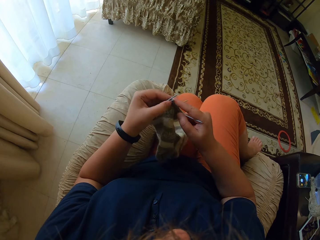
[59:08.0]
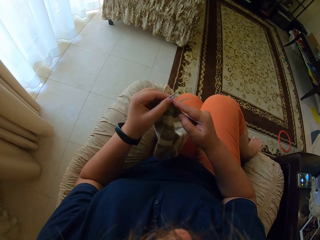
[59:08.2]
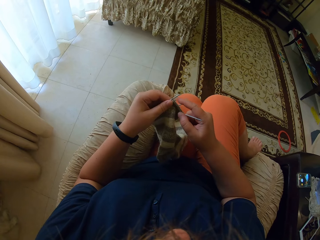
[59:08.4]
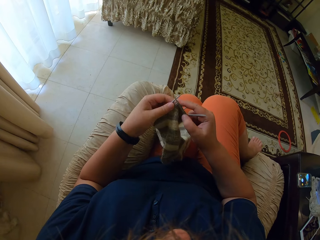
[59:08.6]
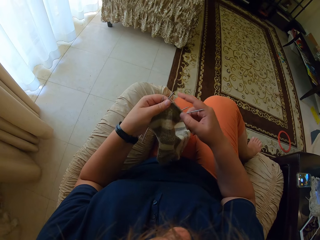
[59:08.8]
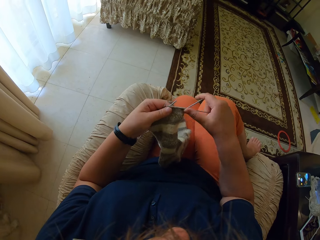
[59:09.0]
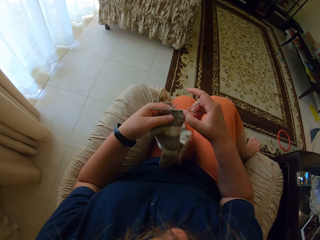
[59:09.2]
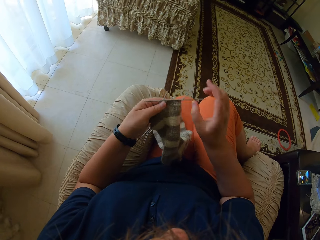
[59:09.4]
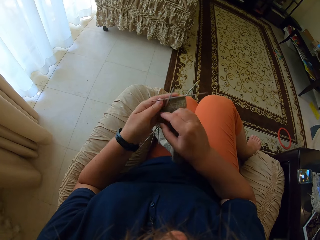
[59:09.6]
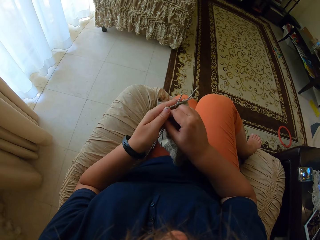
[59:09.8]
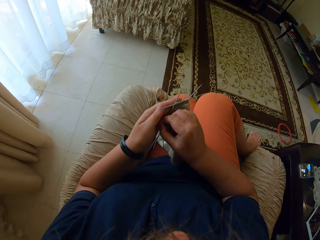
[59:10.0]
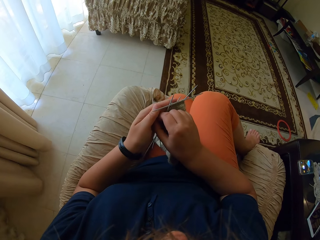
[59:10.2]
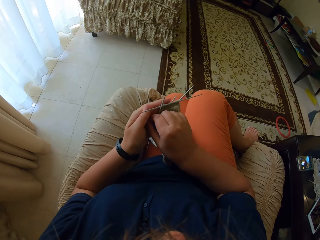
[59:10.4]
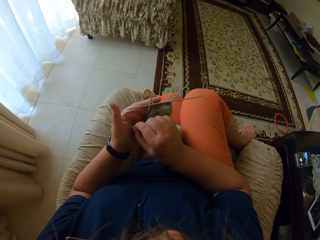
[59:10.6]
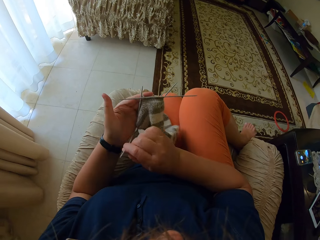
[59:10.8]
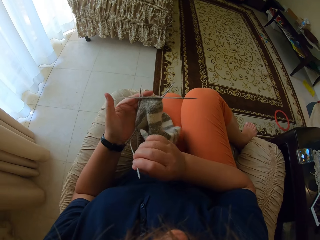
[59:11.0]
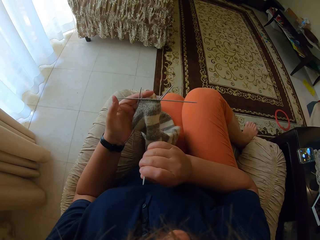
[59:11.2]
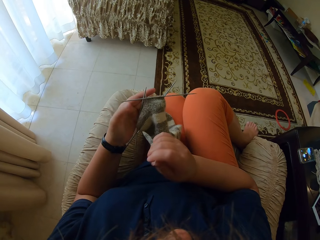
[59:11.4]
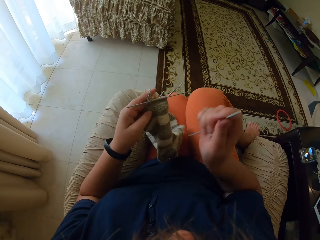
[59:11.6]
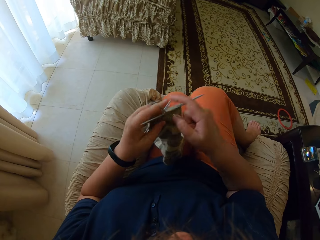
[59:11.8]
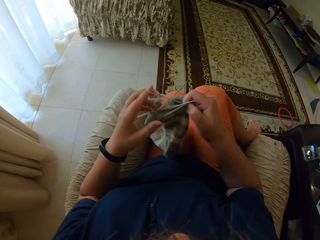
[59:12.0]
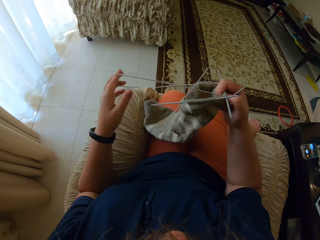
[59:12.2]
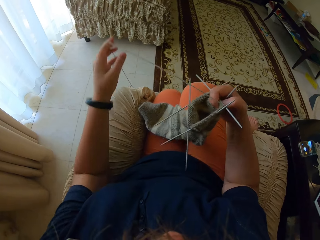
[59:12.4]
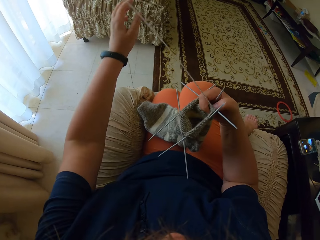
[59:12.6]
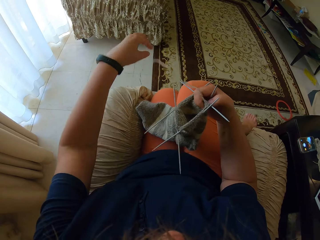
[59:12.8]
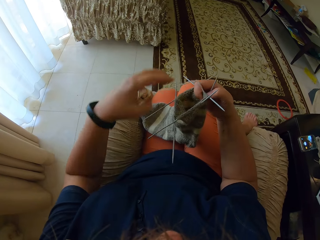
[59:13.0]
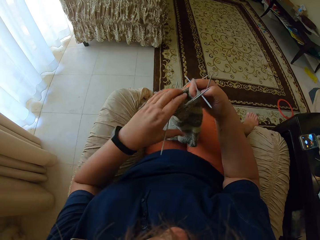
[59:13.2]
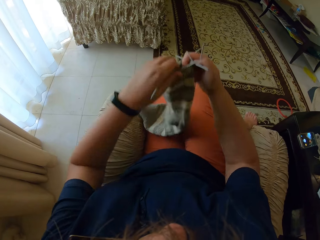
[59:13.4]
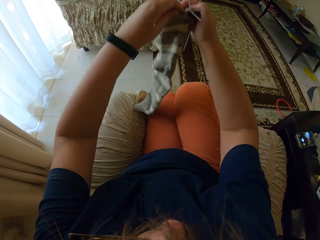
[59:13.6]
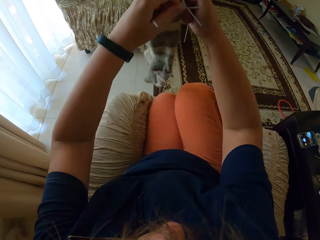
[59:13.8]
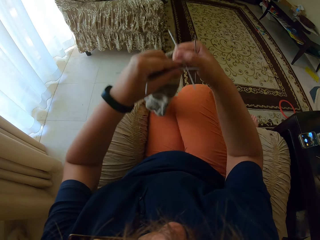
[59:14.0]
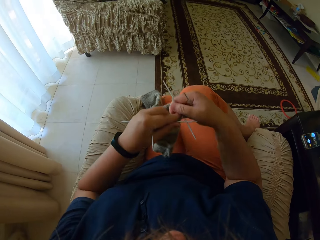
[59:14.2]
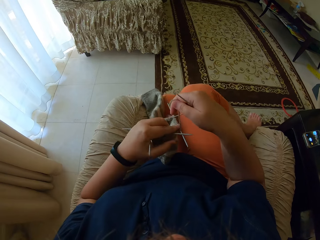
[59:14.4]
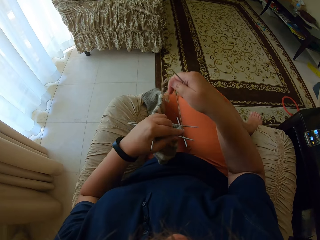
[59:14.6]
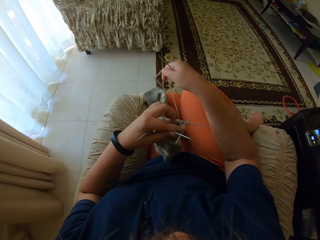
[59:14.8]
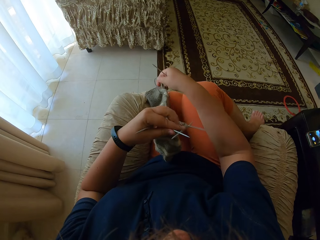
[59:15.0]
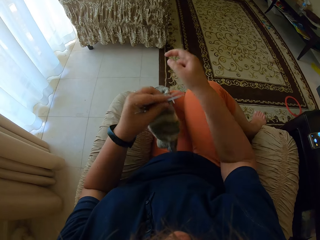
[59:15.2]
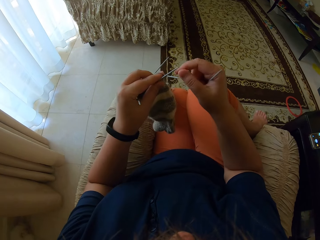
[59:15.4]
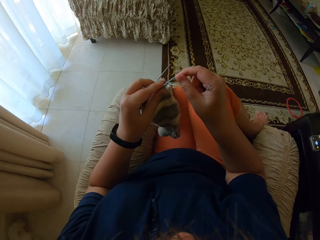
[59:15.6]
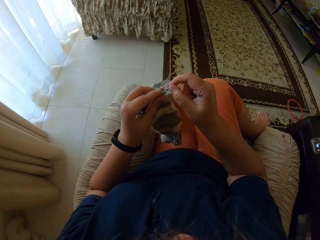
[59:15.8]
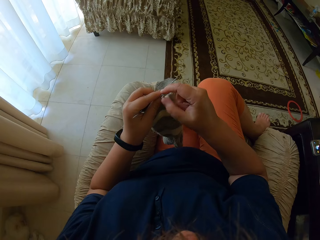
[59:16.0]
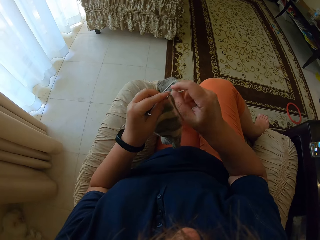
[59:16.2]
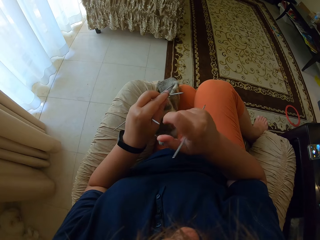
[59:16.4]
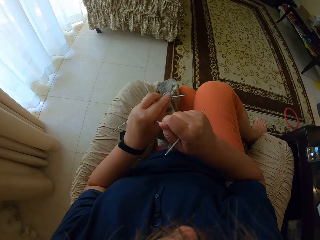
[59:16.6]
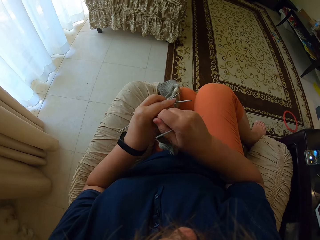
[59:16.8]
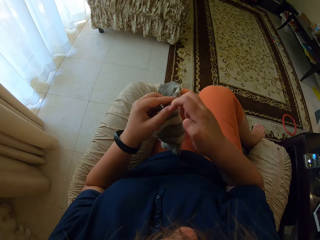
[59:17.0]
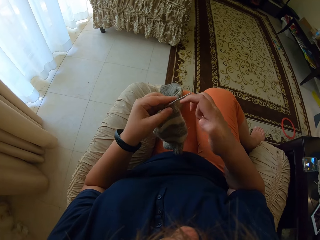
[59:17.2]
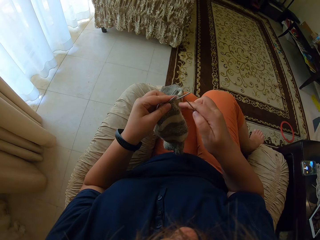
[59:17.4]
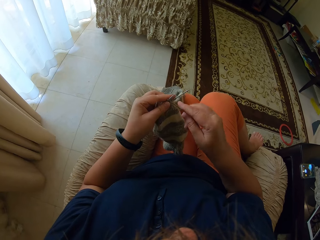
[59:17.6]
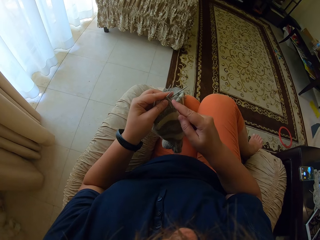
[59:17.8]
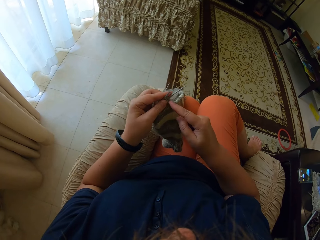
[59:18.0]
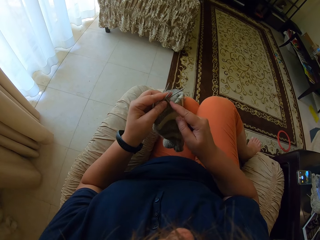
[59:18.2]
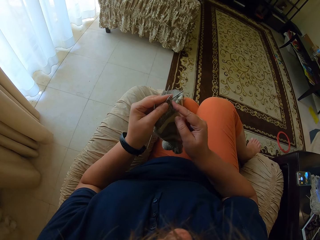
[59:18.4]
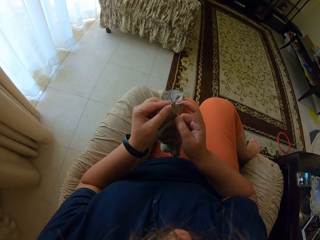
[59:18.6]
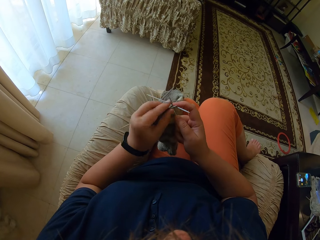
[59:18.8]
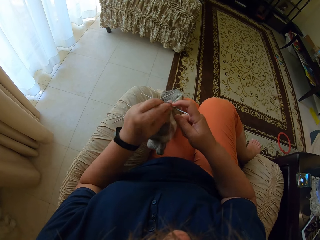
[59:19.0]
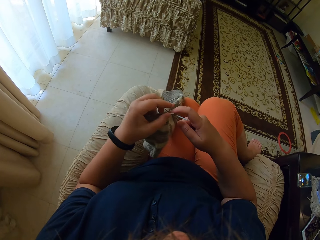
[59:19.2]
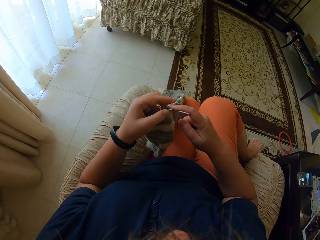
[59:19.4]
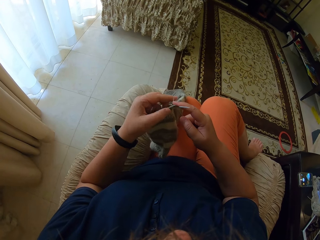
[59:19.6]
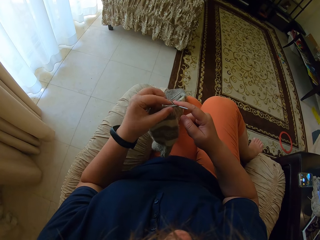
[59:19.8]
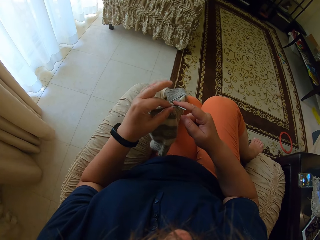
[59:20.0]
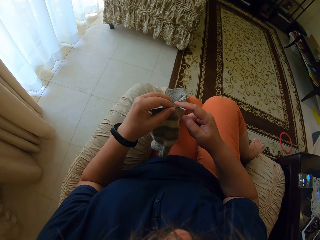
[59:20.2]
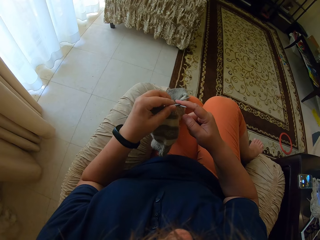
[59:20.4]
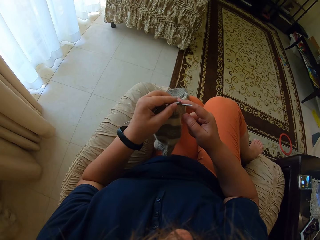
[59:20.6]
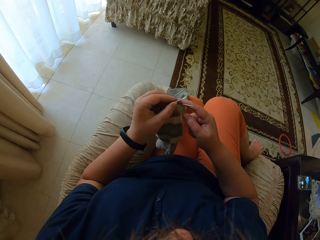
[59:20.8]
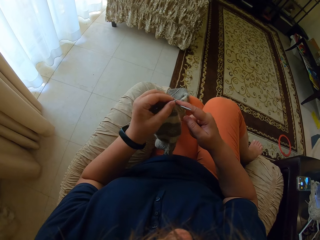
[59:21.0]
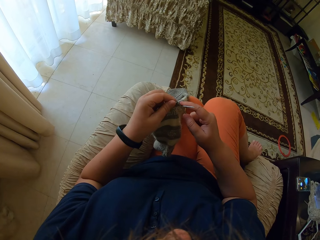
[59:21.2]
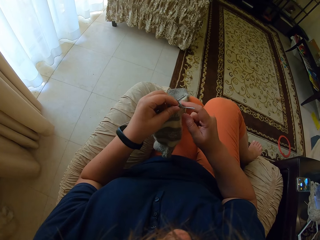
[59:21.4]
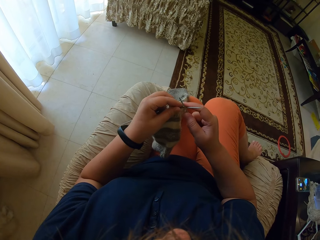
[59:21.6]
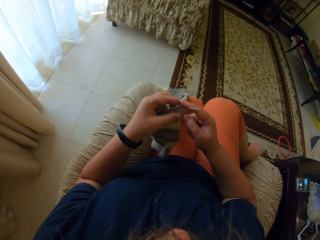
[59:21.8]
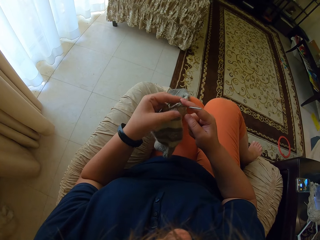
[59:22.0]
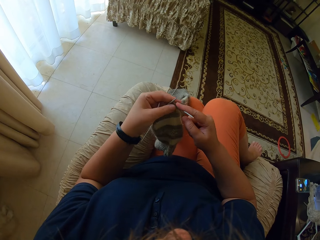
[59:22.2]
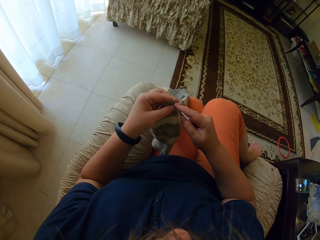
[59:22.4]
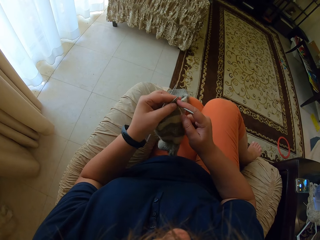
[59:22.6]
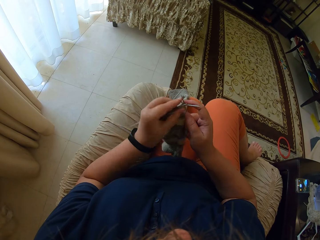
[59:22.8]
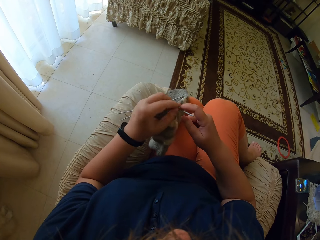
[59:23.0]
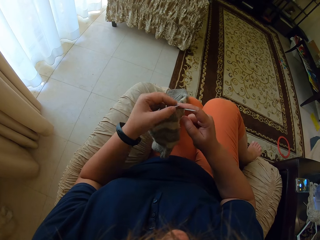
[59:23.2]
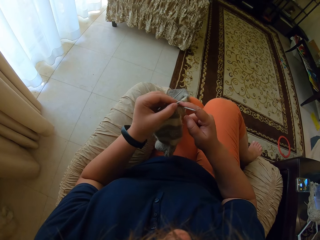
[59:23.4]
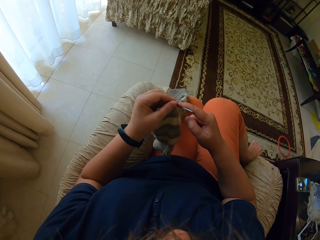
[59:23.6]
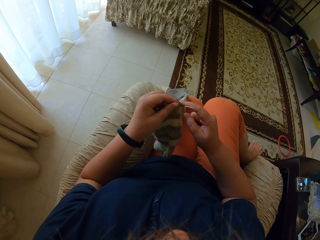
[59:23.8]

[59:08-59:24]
The camera wearer picks a crochet from her left hand. She straightens the yarn with her left hand. She straightens the yarn with her right hand. She knits the socks in the house.

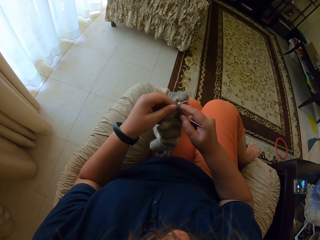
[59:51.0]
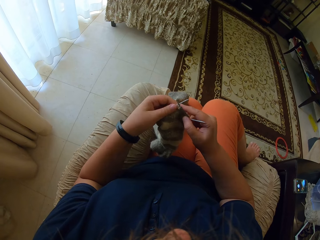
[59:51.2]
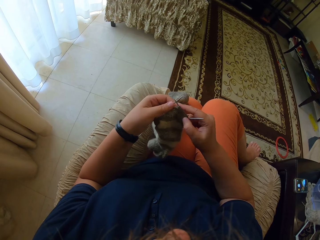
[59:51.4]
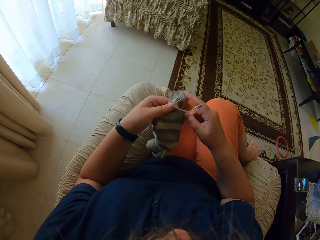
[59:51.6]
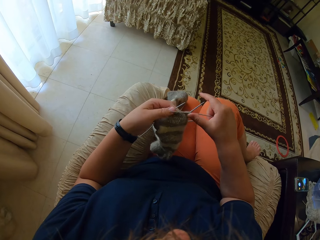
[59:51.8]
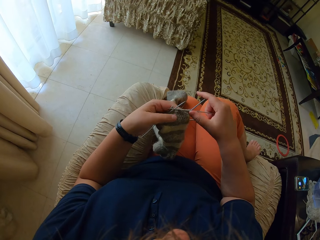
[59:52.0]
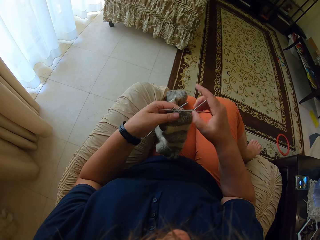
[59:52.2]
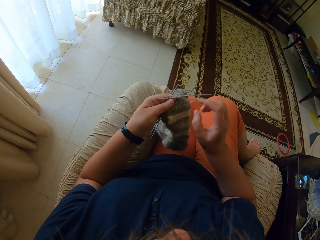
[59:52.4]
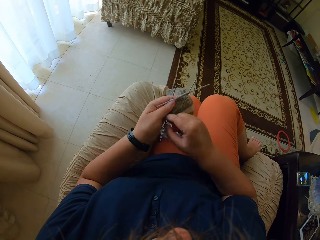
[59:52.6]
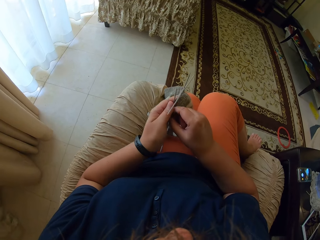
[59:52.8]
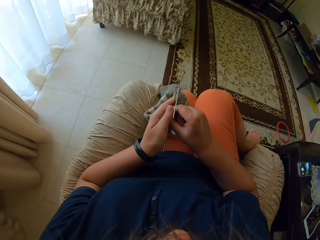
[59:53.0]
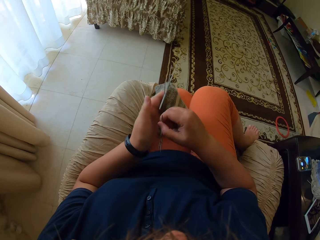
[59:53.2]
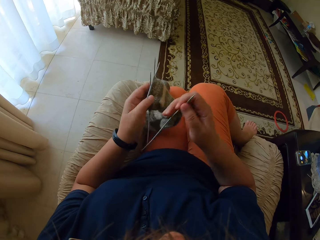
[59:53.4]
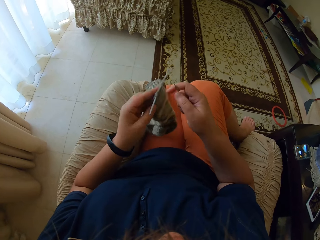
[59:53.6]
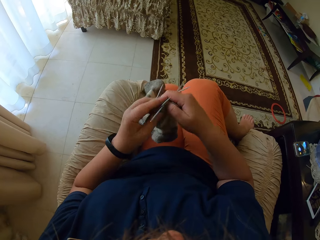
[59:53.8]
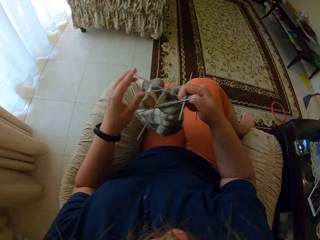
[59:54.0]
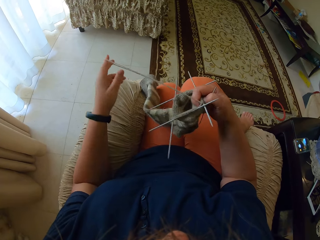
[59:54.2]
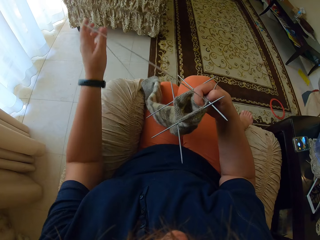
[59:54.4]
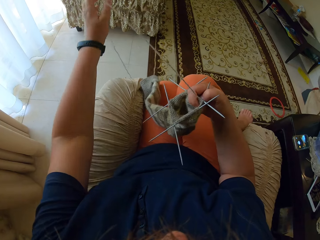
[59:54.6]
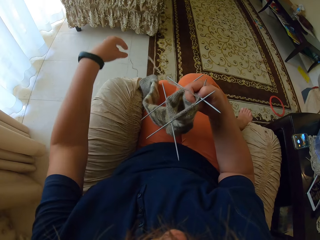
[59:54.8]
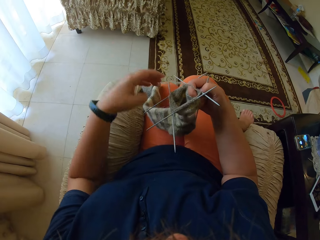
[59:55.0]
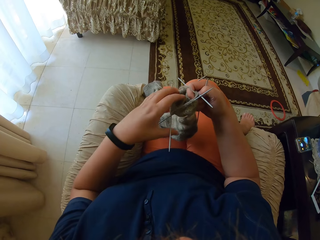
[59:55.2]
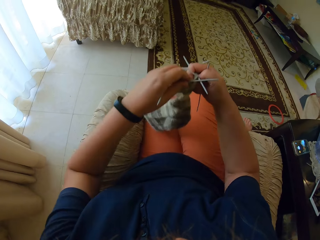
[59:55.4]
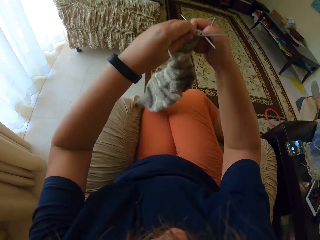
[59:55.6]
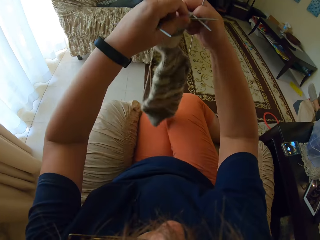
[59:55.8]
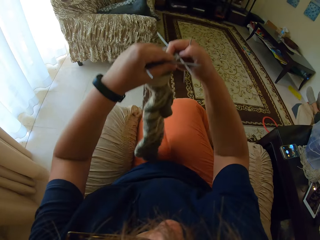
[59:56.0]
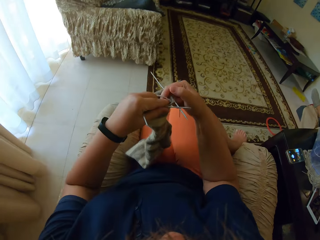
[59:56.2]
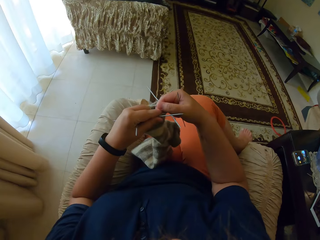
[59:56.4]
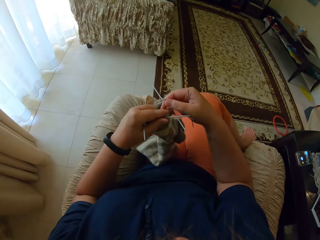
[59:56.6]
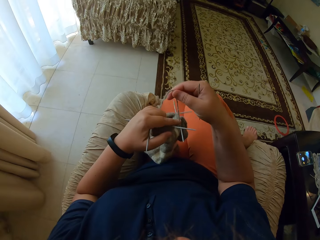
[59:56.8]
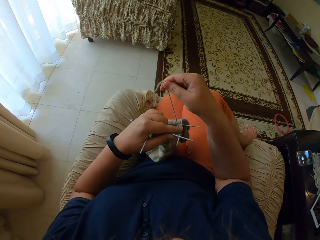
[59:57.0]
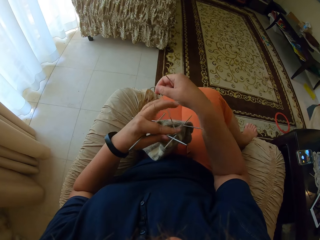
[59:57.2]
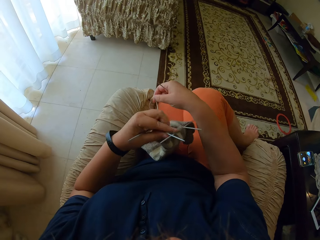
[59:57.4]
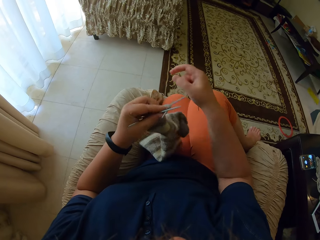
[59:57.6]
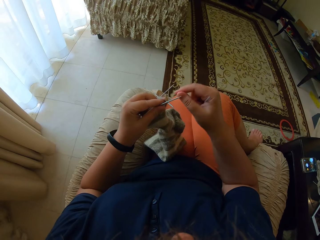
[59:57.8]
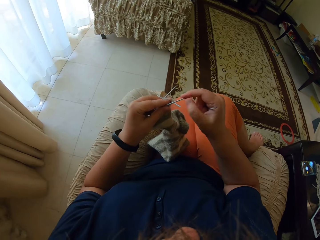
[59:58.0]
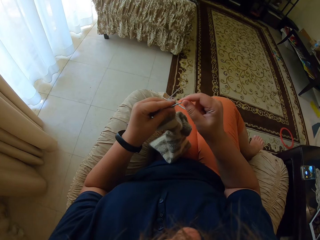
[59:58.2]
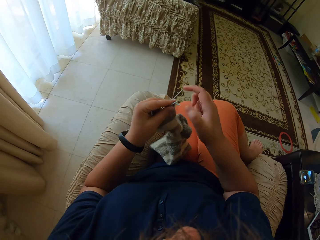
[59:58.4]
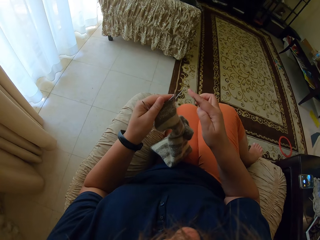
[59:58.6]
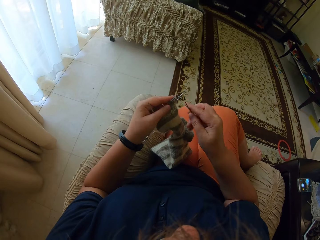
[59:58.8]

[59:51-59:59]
The camera wearer picks the crochet with her right hand. She straightens the yarn with her left hand. She straightens the yarn with her right hand.
